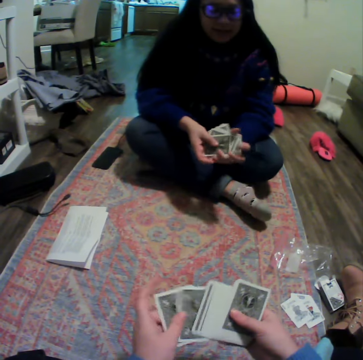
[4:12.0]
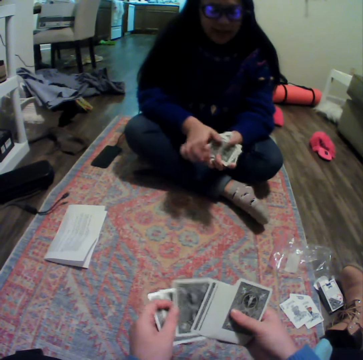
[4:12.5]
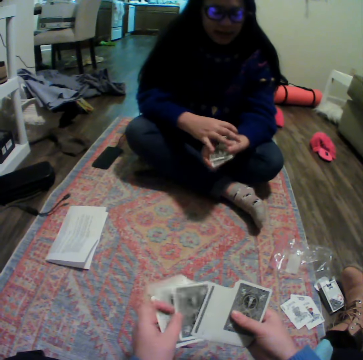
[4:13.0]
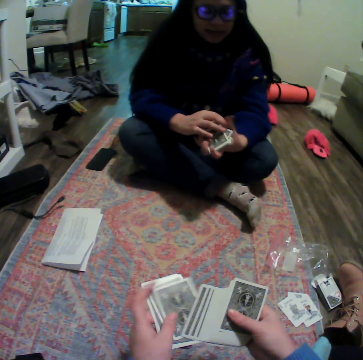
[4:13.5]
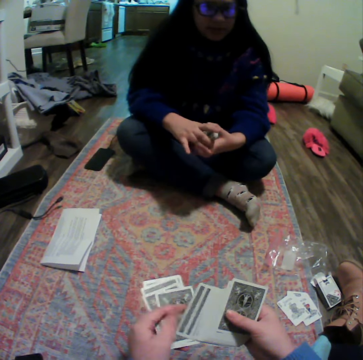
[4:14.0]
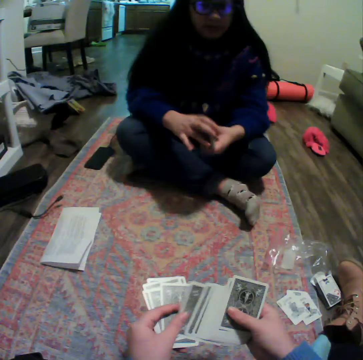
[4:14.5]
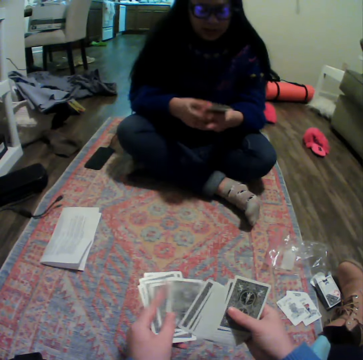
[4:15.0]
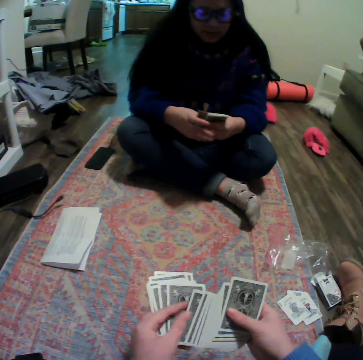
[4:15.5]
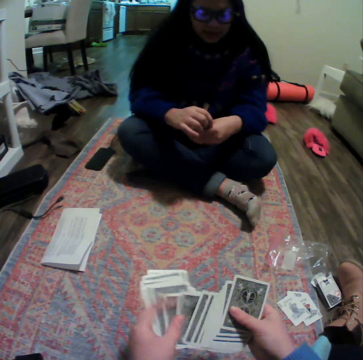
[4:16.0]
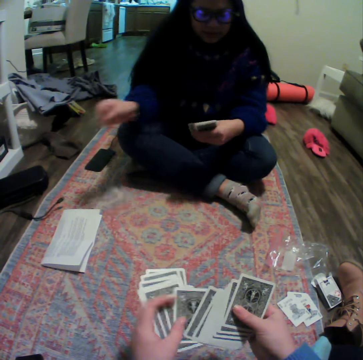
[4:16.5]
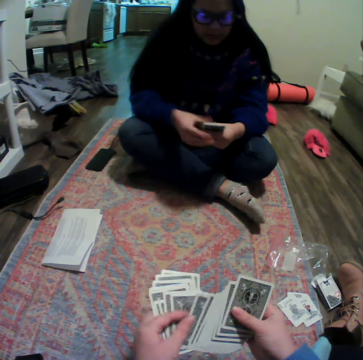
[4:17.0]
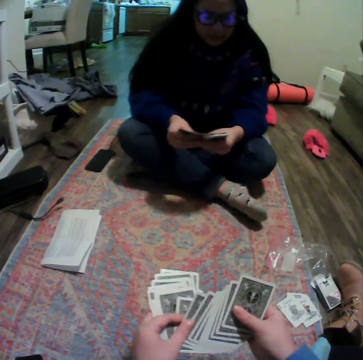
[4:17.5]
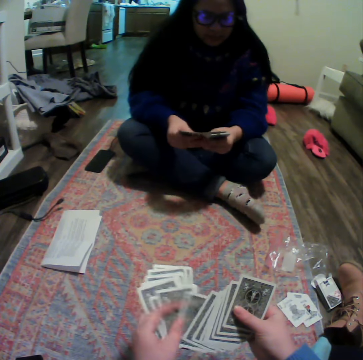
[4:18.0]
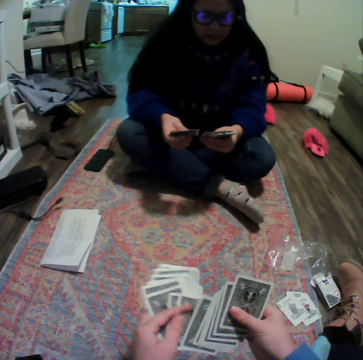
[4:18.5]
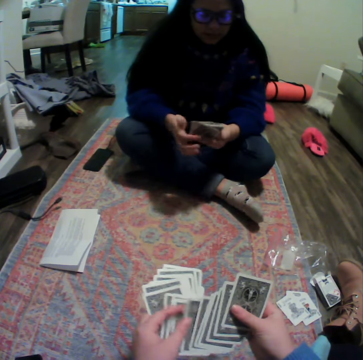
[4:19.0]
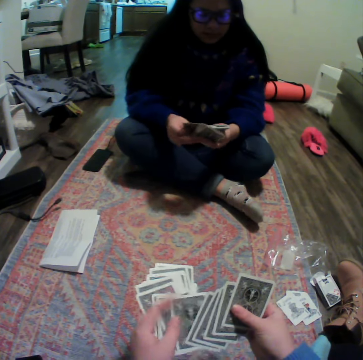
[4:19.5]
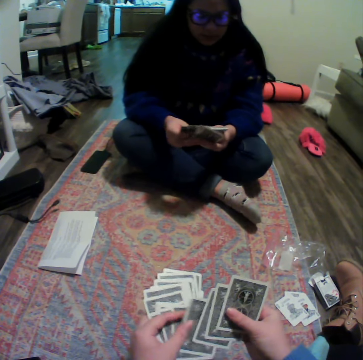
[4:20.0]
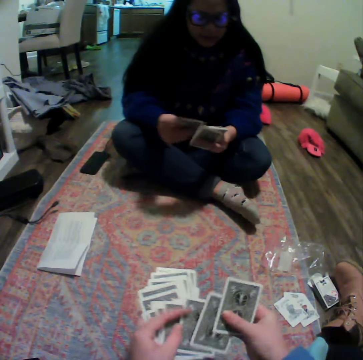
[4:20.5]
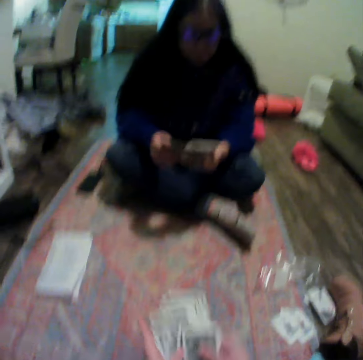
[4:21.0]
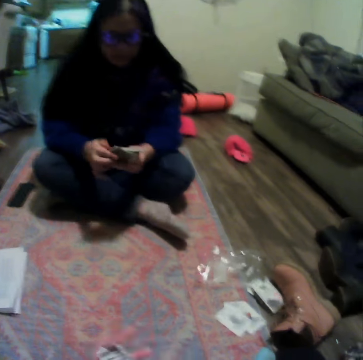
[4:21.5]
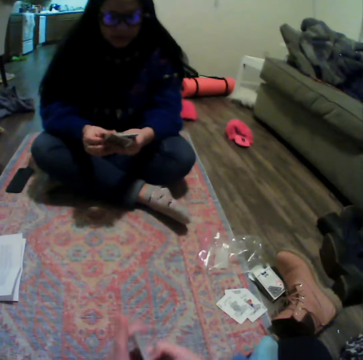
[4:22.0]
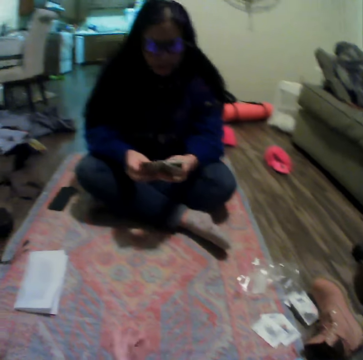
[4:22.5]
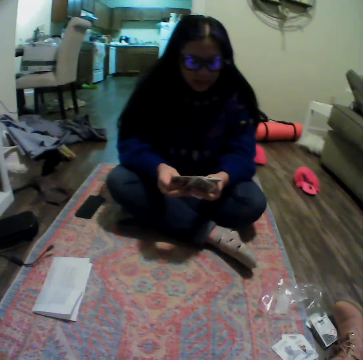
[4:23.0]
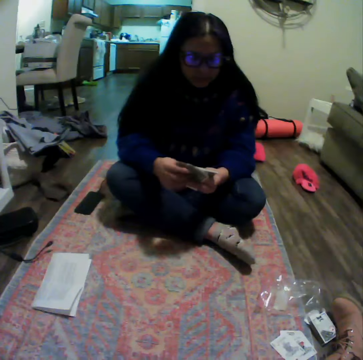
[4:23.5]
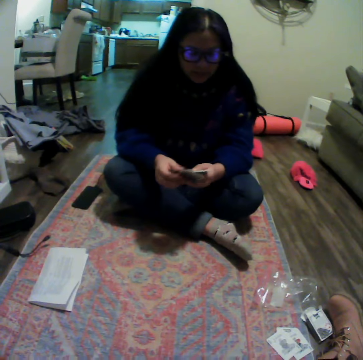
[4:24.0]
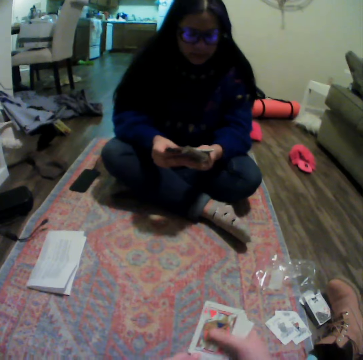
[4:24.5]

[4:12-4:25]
A lady talks to the camera wearer. The camera wearer counts cards. The lady gathers the cards, moves a hand, and reshuffles the cards. The camera wearer gathers the cards.

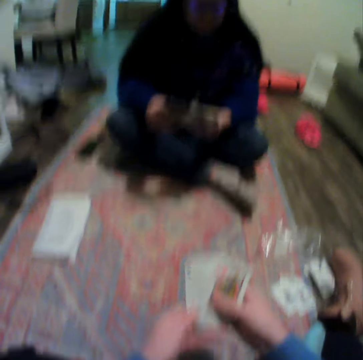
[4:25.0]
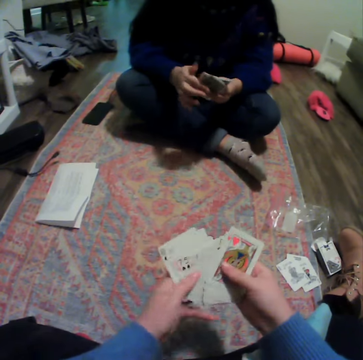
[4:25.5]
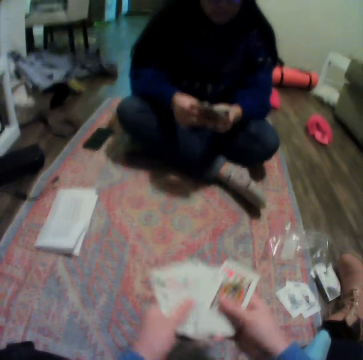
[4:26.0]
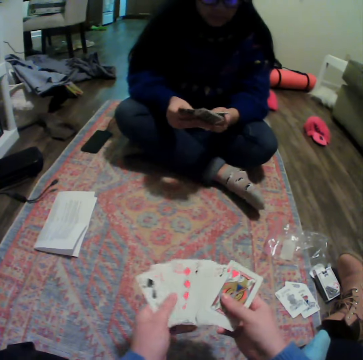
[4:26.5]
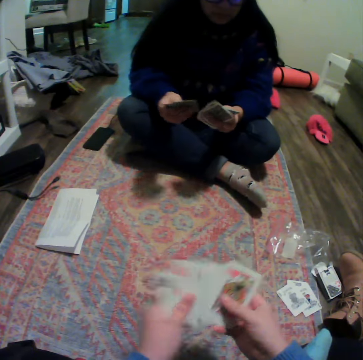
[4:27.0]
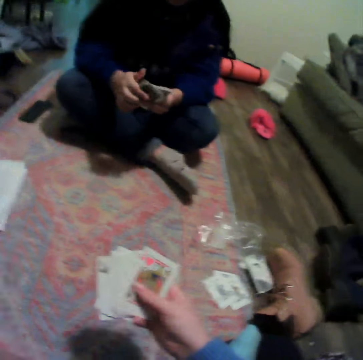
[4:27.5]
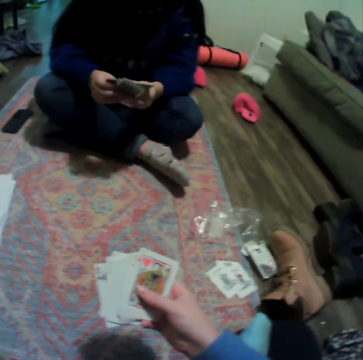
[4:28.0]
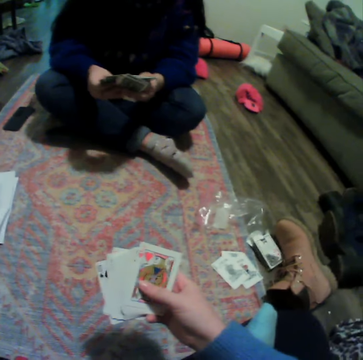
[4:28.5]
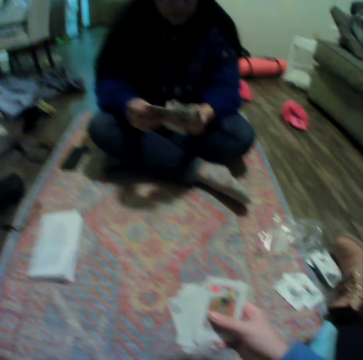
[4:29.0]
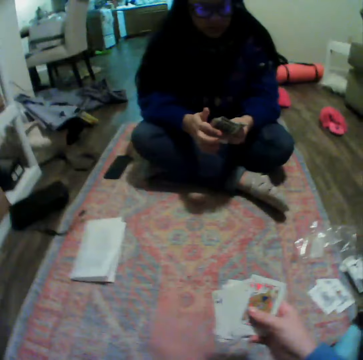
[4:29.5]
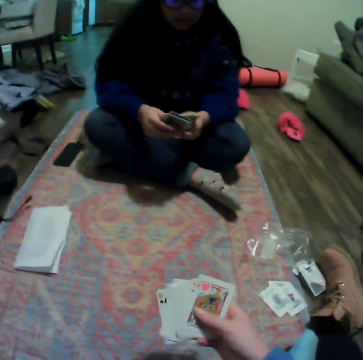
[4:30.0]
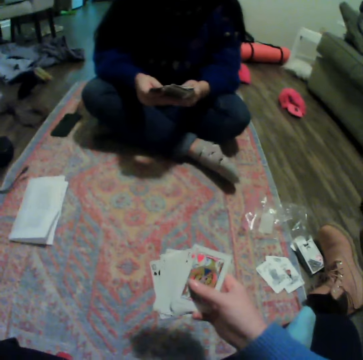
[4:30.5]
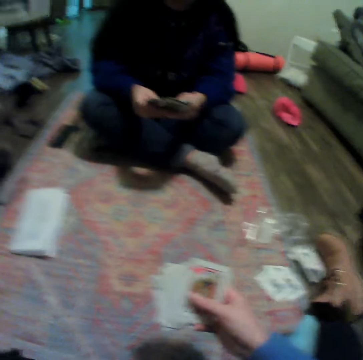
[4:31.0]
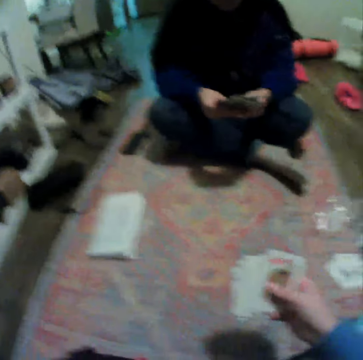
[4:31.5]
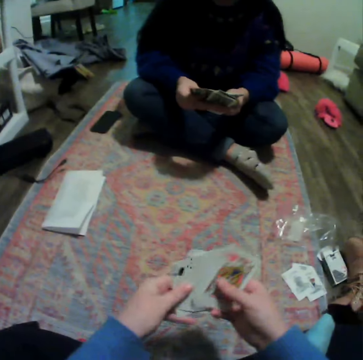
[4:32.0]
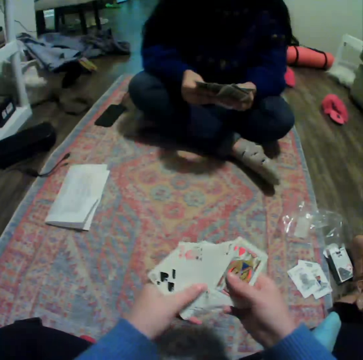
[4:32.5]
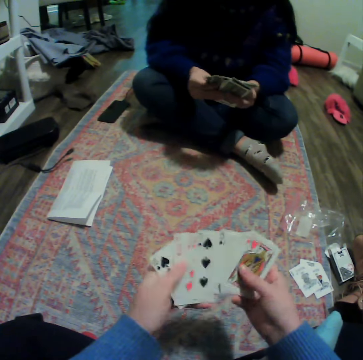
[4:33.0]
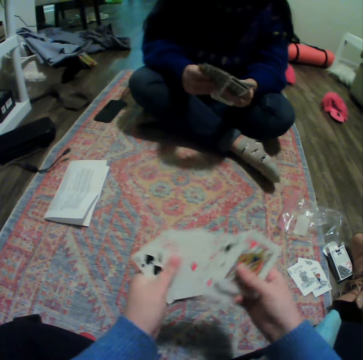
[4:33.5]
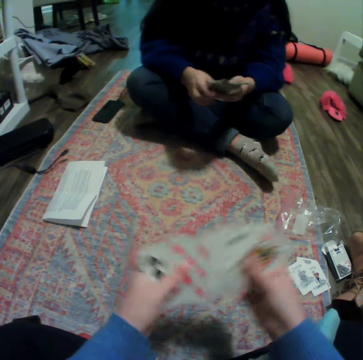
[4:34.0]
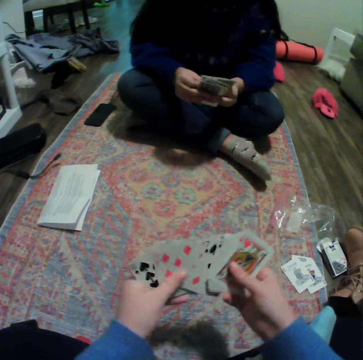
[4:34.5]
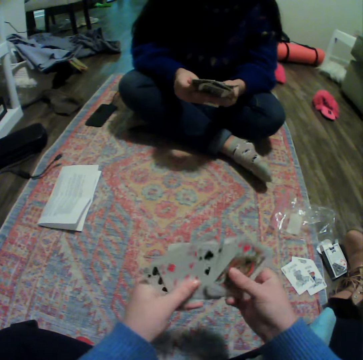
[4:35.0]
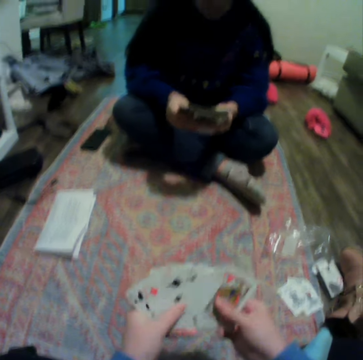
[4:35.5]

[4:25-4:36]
The camera wearer spreads cards. She moves a hand. She adjusts her camera. She spreads the cards. She organizes her cards.

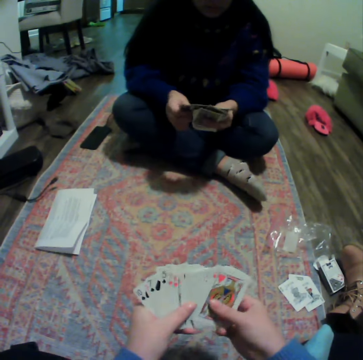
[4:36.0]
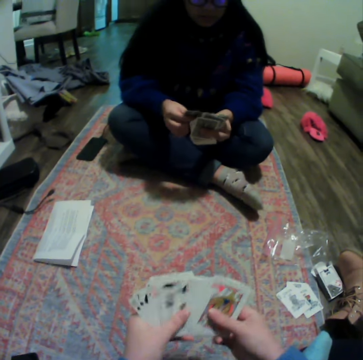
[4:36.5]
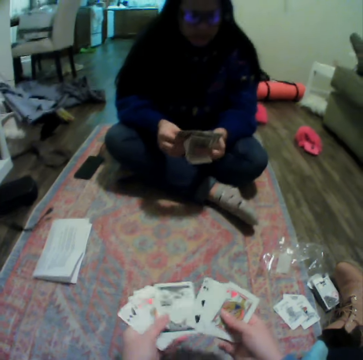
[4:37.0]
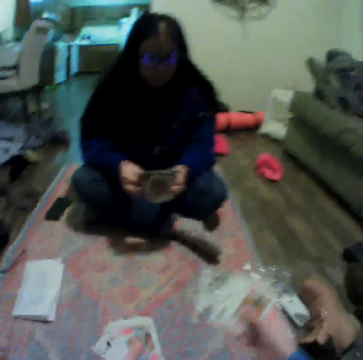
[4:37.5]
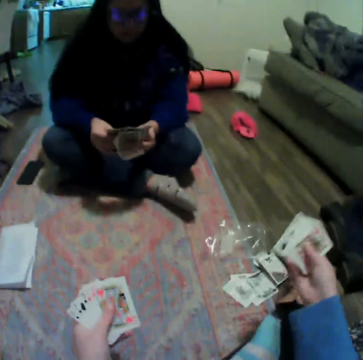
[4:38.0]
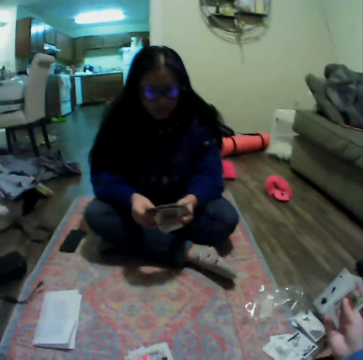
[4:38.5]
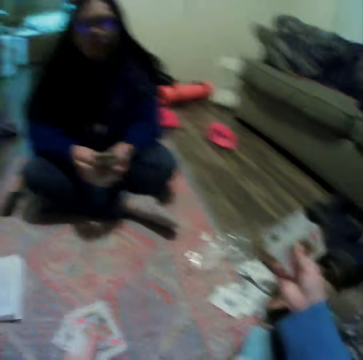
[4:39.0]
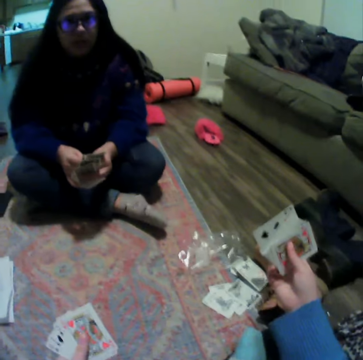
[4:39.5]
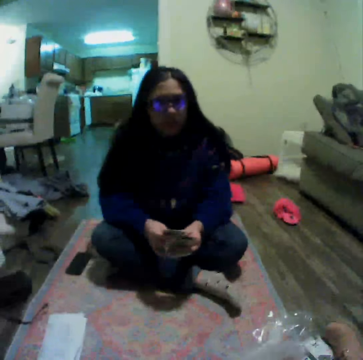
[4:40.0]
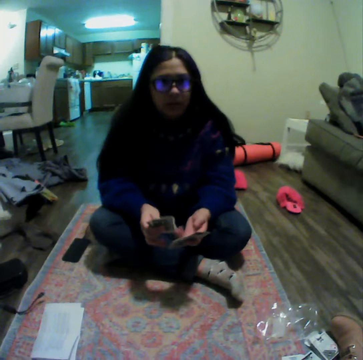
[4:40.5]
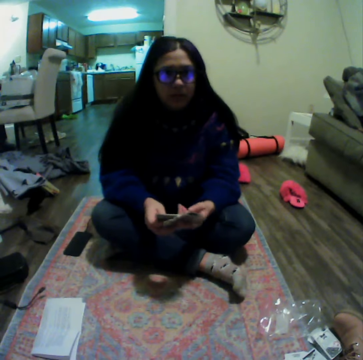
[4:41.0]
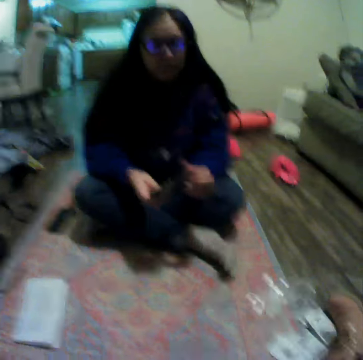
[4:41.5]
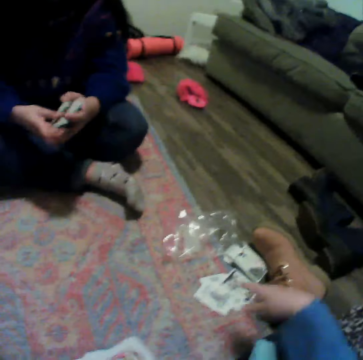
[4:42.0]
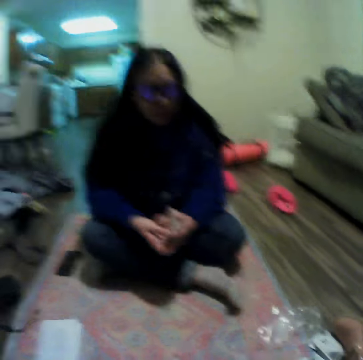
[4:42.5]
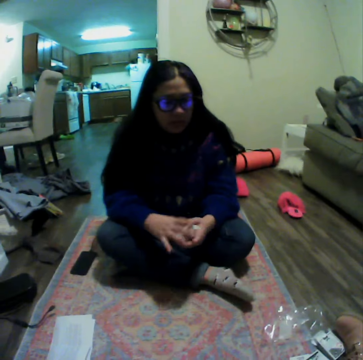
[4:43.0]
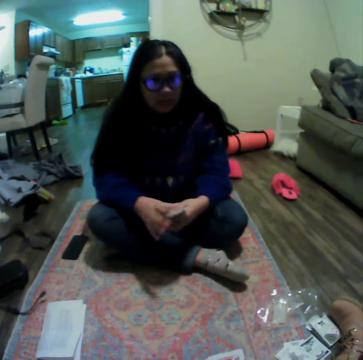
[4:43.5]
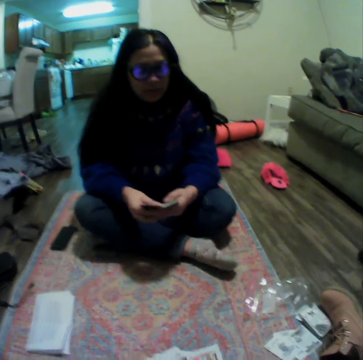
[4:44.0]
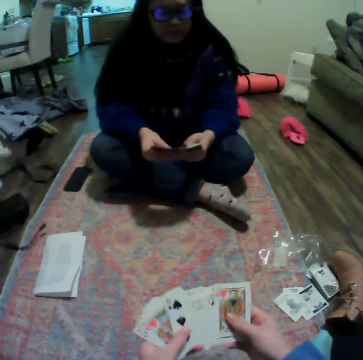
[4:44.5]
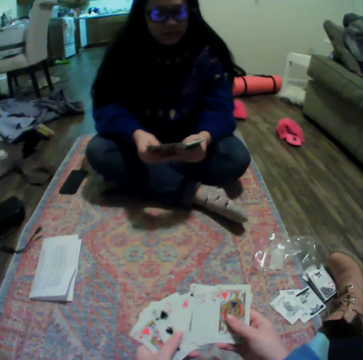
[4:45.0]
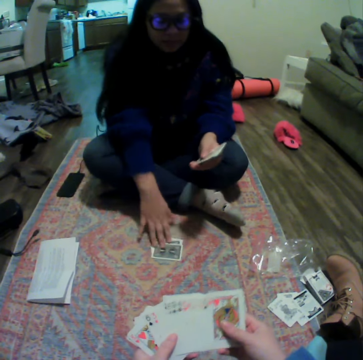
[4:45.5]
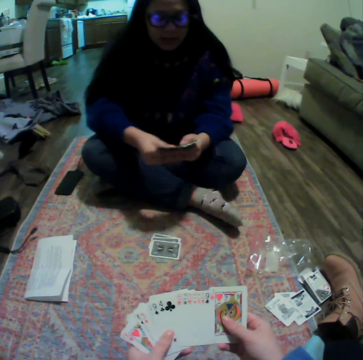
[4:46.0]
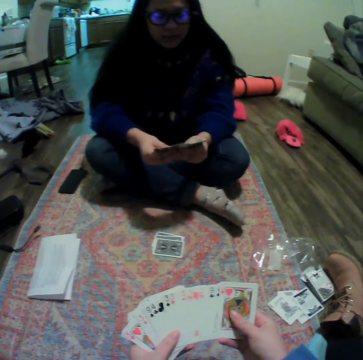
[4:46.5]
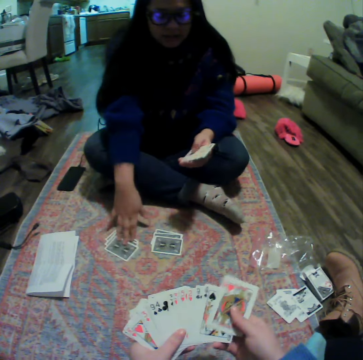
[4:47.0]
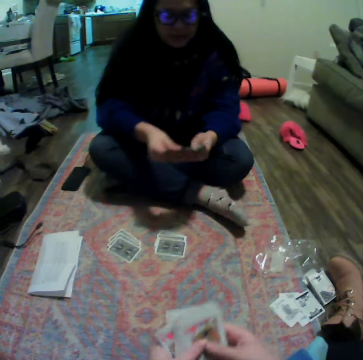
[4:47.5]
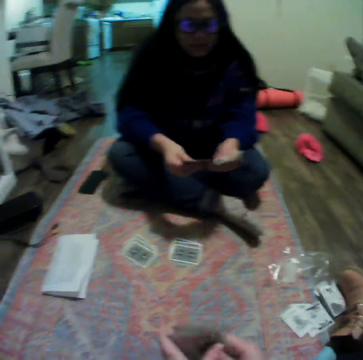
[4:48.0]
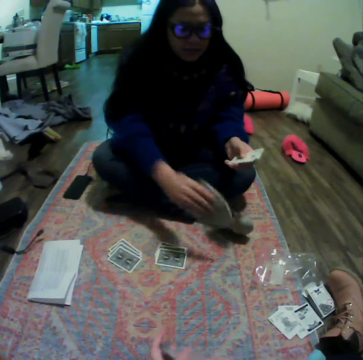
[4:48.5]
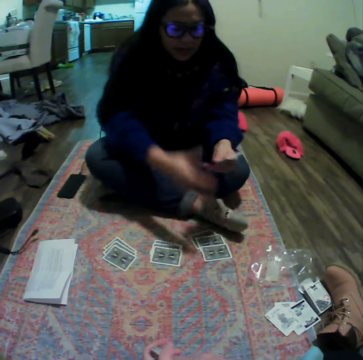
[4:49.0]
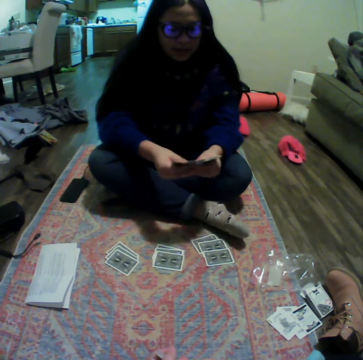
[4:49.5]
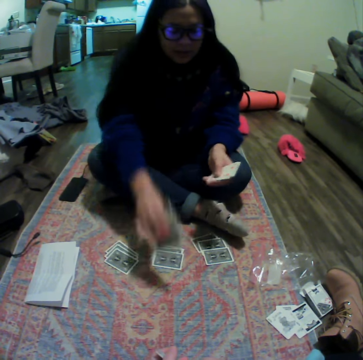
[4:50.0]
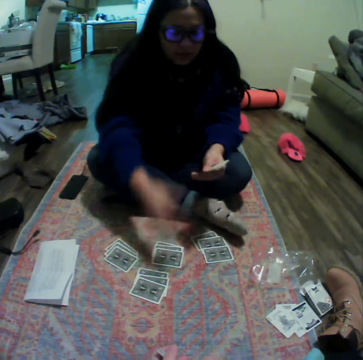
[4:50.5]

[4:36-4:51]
The camera wearer drops a card on the carpet. A lady talks to the camera wearer. The camera wearer points on the cards. The lady gathers the cards. The camera wearer talks to the lady. The lady spreads the cards. The camera wearer spreads the cards. The lady places some cards on the carpet. The lady drops a card on the floor repeatedly.
